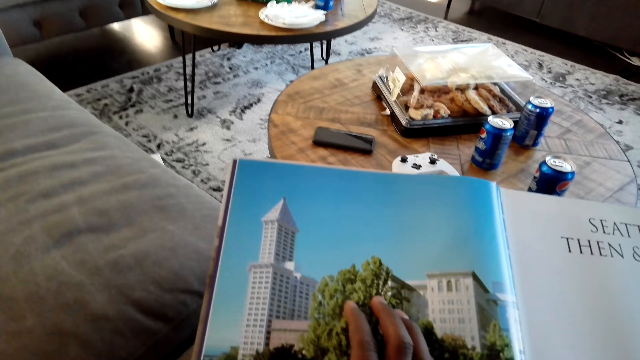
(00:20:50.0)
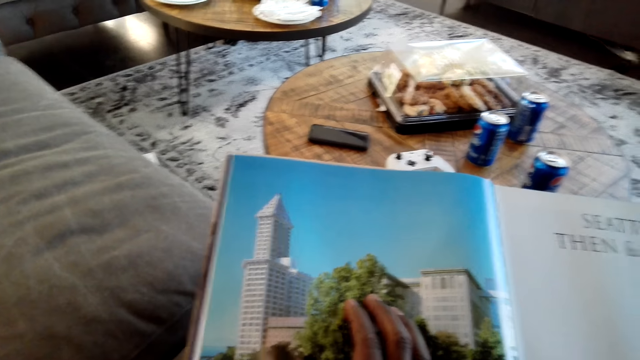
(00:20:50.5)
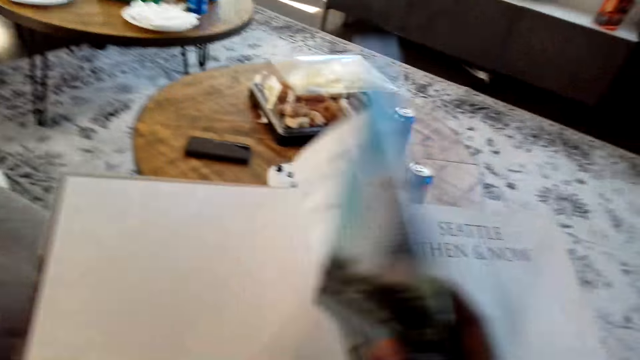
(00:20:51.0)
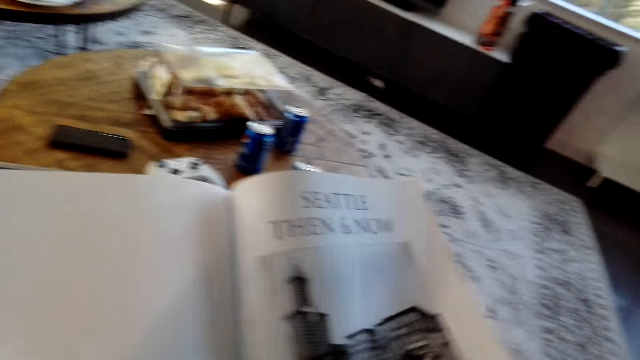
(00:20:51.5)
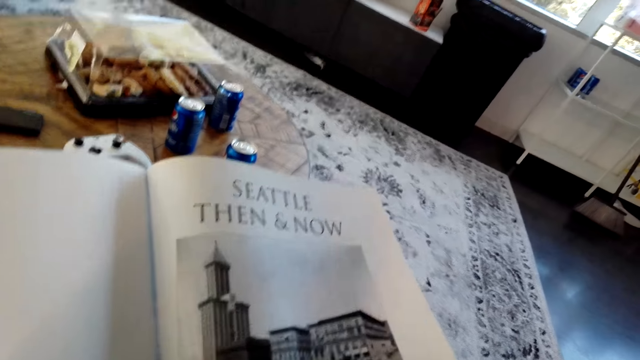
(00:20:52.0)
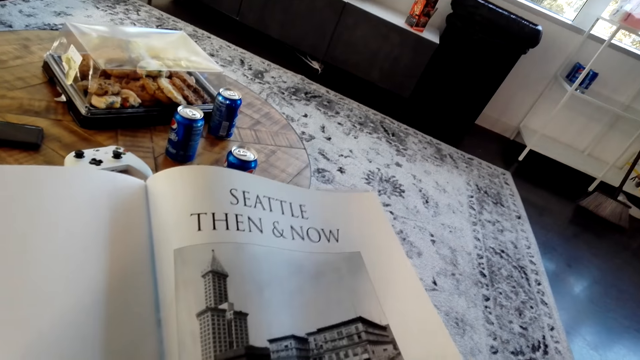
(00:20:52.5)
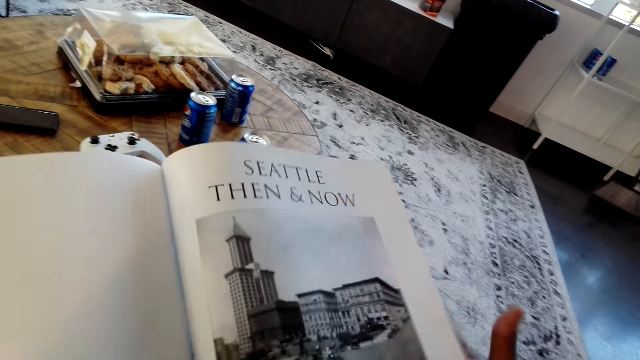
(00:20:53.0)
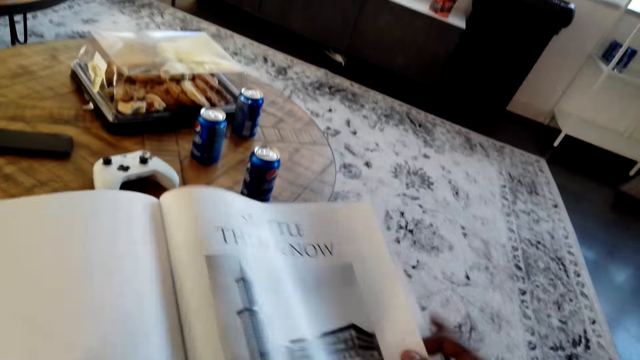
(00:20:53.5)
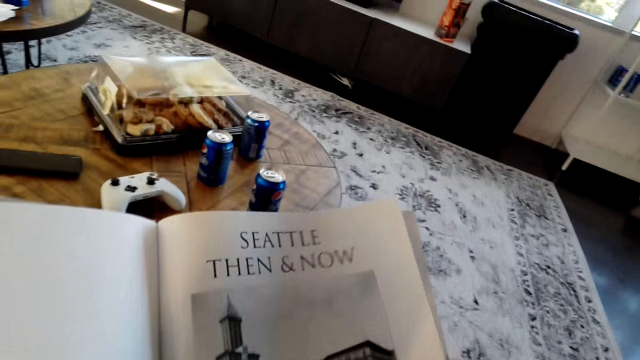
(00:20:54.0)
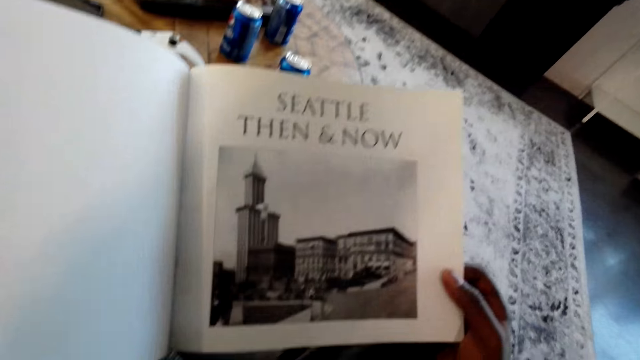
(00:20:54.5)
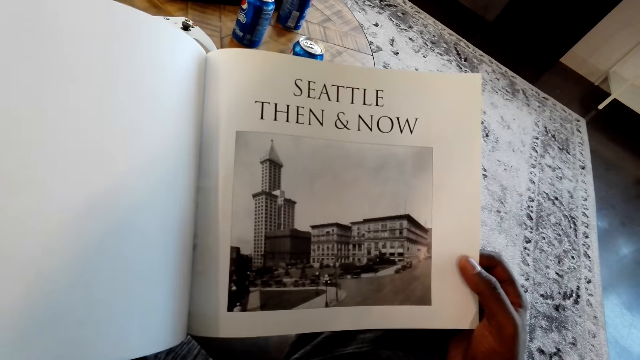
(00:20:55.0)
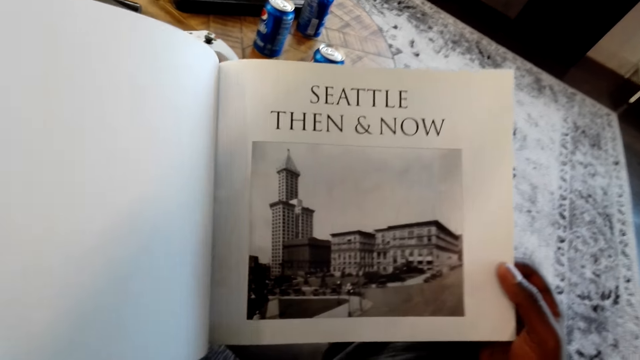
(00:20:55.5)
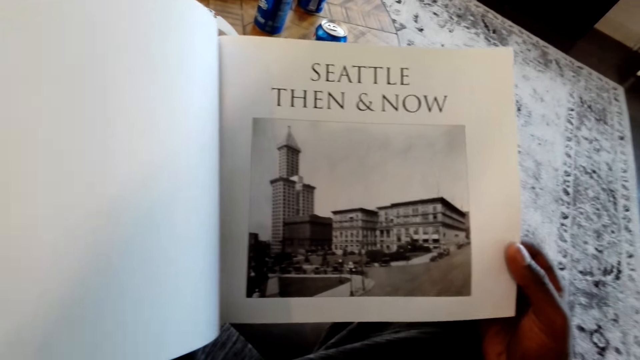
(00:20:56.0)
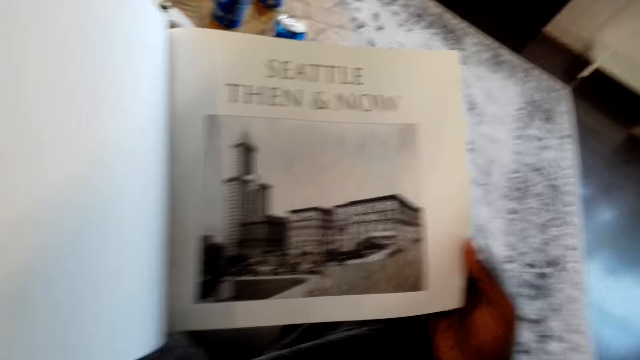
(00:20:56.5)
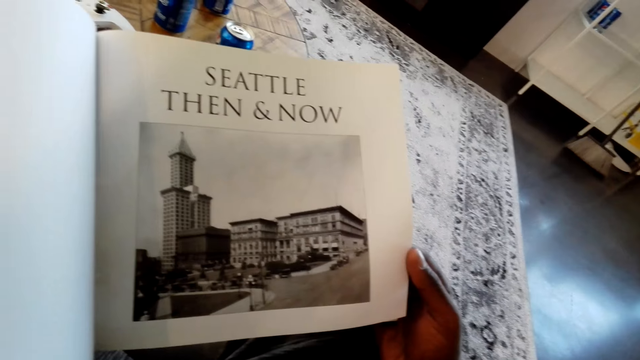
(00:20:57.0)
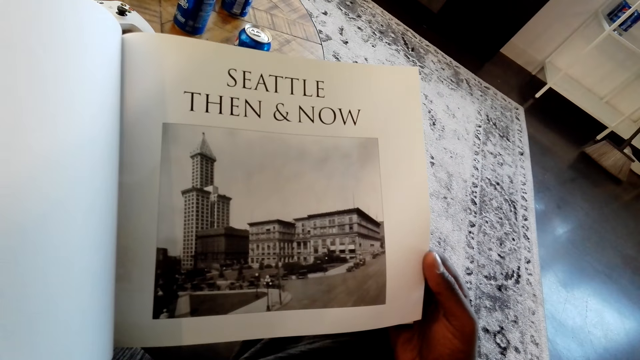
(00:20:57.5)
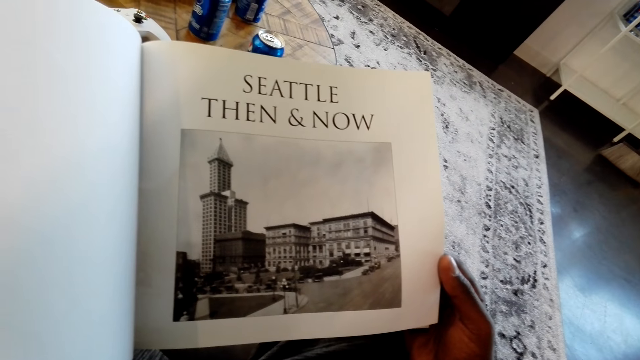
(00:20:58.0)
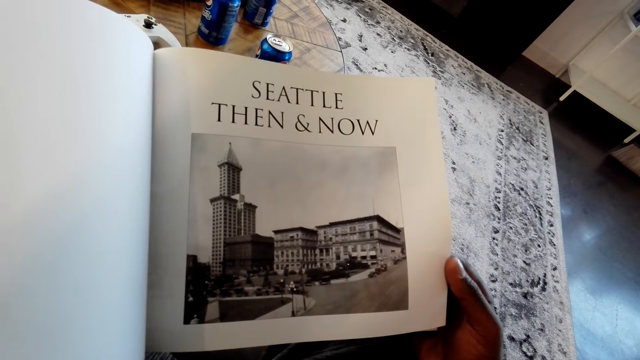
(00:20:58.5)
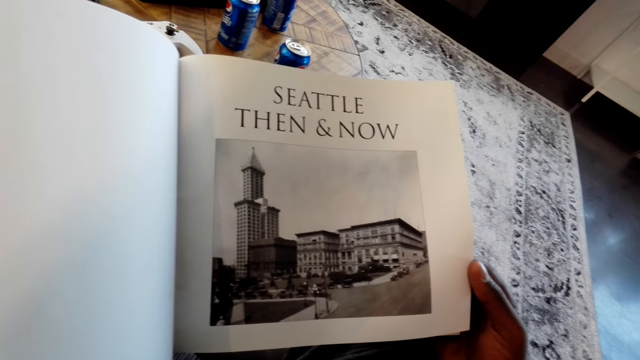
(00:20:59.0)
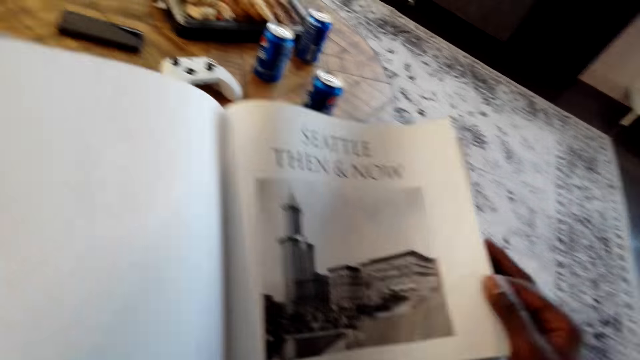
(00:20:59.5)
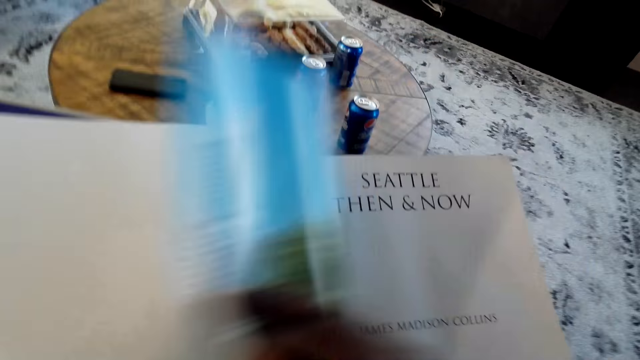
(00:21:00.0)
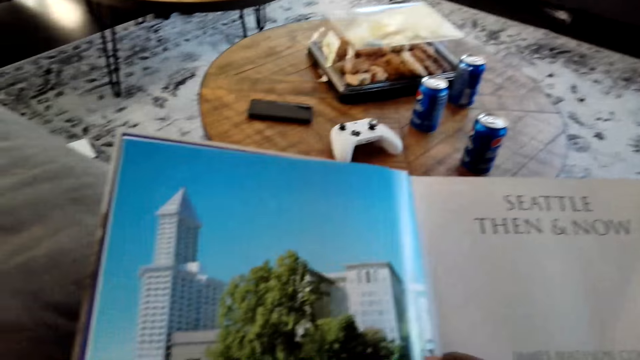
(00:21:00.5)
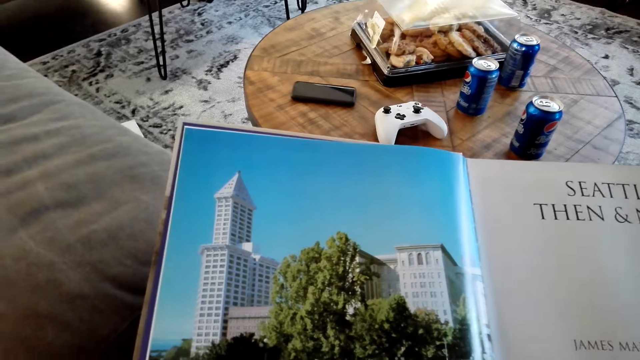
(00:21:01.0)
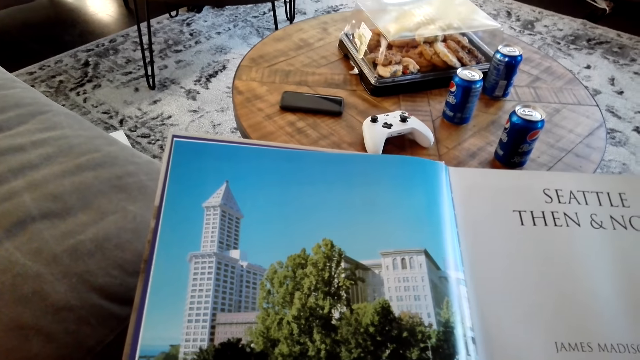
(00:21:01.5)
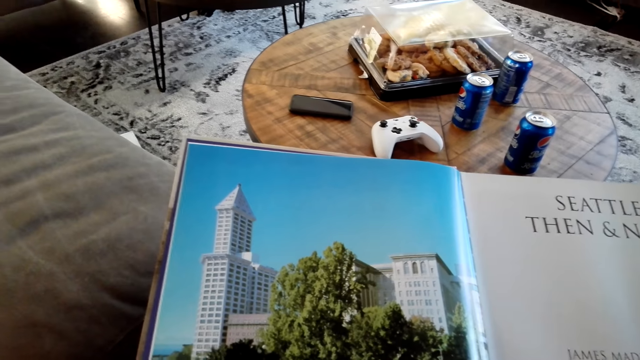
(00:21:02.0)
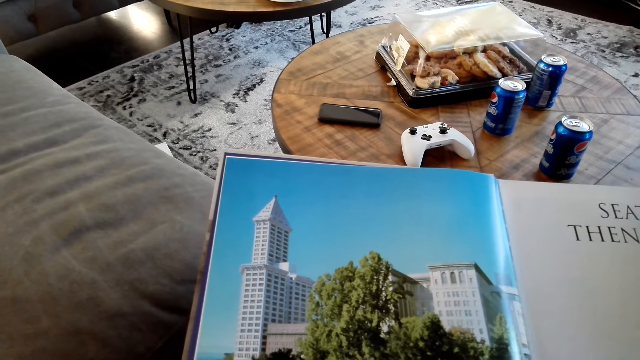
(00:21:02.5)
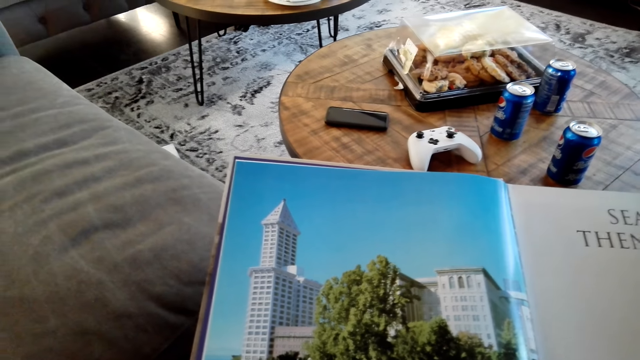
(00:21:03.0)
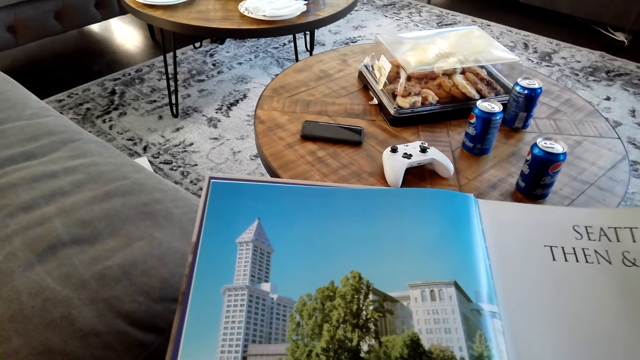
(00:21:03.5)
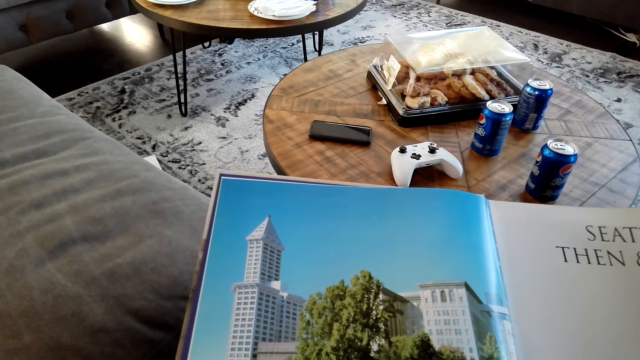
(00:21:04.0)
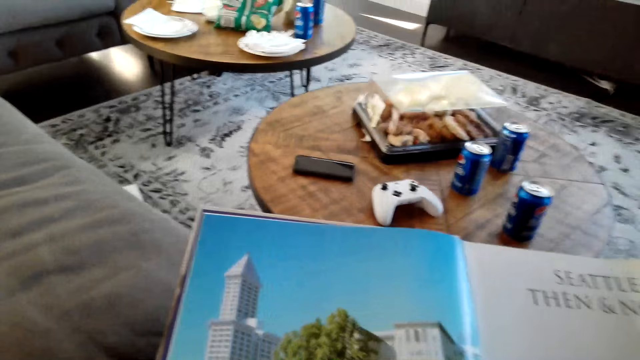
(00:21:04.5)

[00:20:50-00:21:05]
The camera wearer flips a page. They read the magazine. They flip a page. They read the magazine.

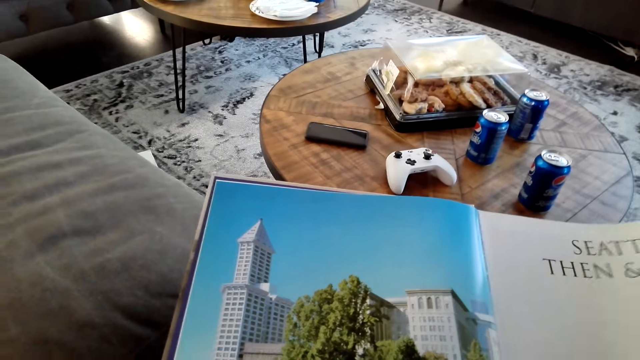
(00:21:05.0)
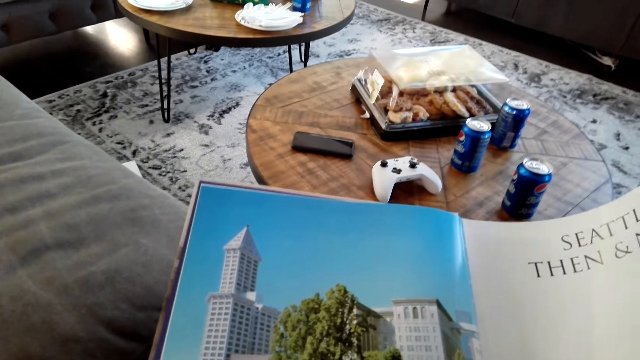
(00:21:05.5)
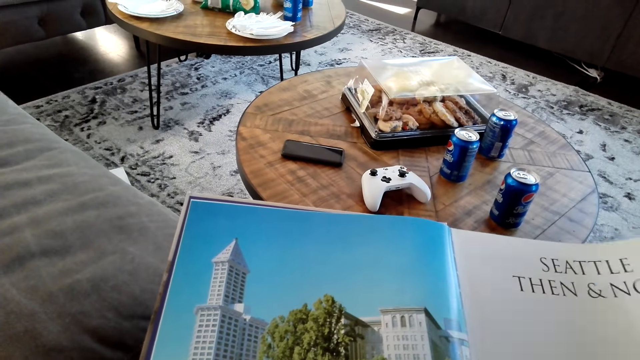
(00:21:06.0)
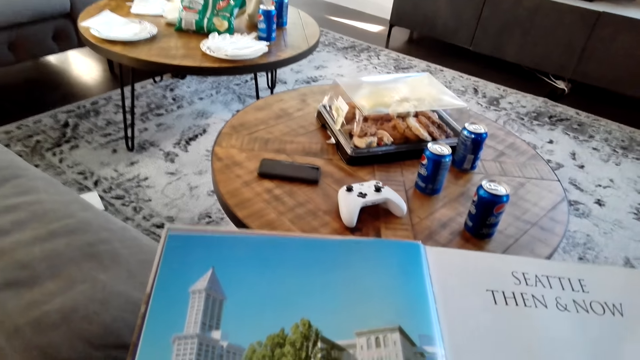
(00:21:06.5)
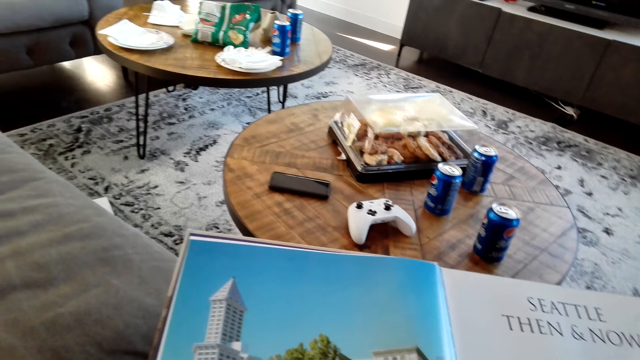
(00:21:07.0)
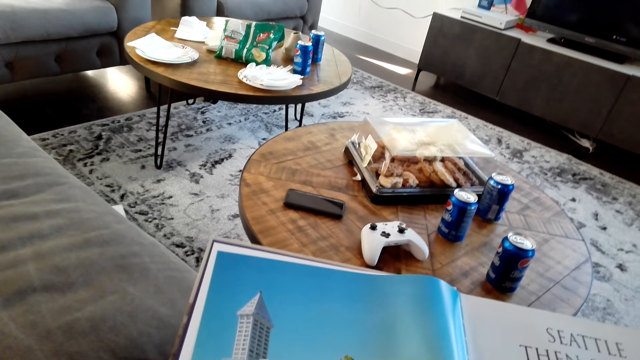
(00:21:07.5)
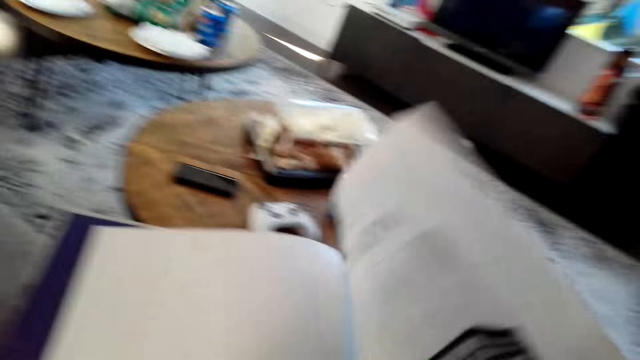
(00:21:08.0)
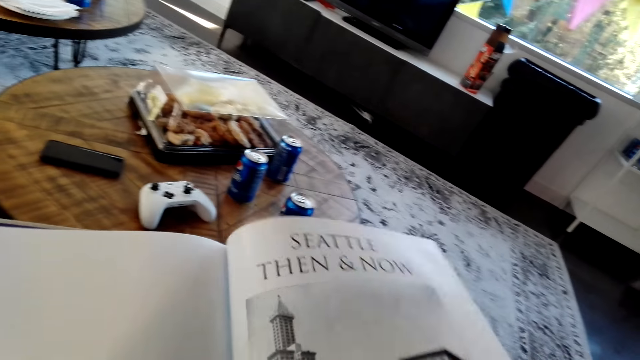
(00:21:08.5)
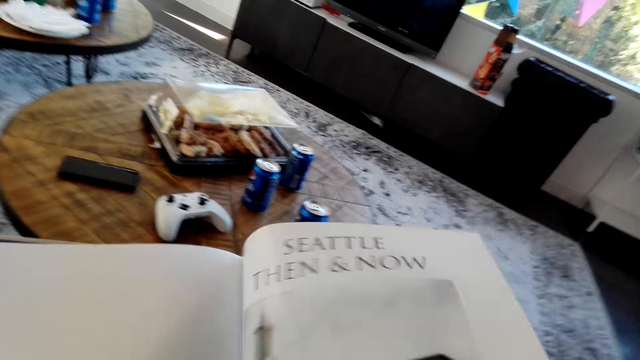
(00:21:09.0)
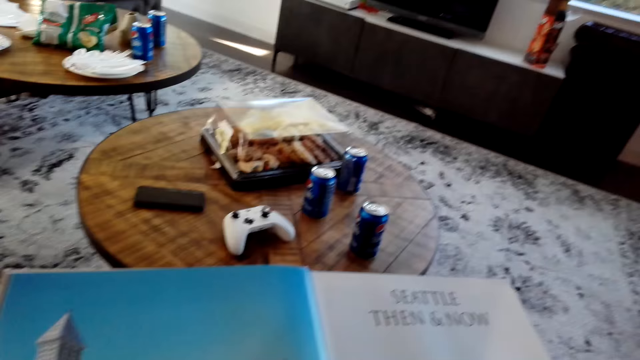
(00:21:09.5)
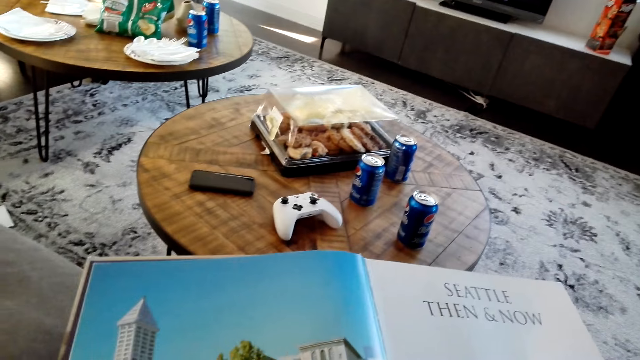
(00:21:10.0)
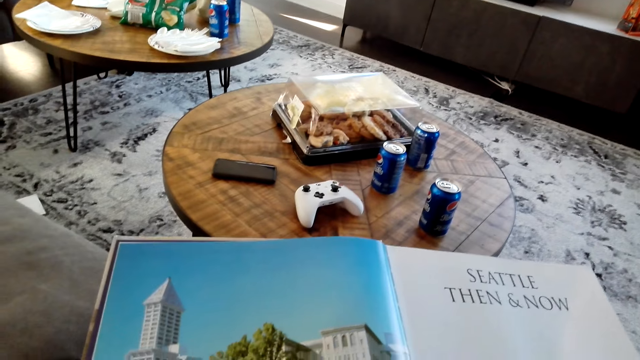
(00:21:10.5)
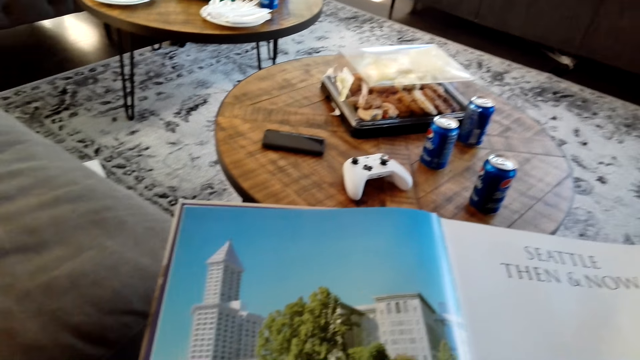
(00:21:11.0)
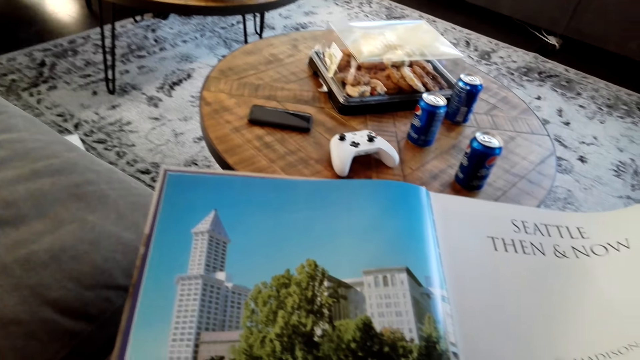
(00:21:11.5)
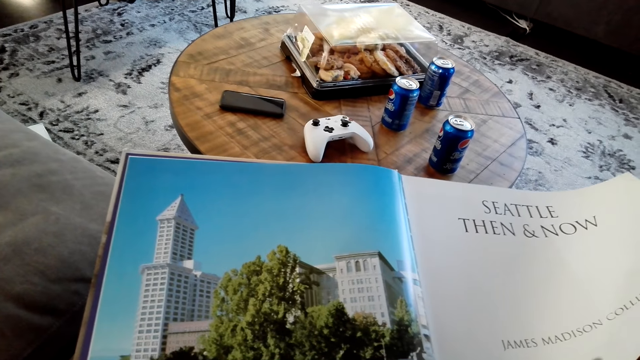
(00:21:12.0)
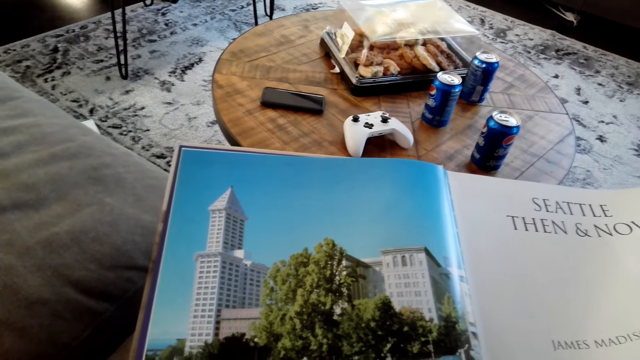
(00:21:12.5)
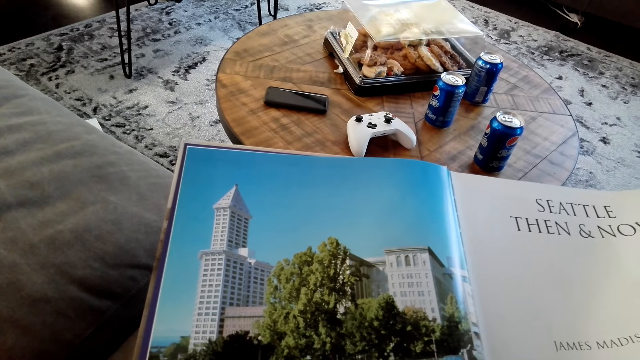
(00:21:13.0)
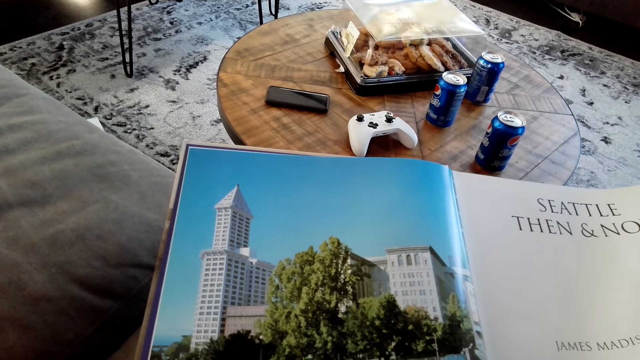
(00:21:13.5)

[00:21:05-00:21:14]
The camera wearer flips a page of the magazine. They read the magazine.
